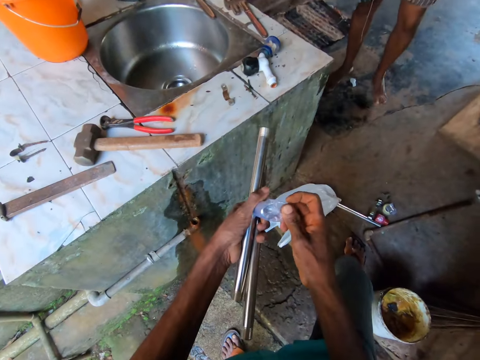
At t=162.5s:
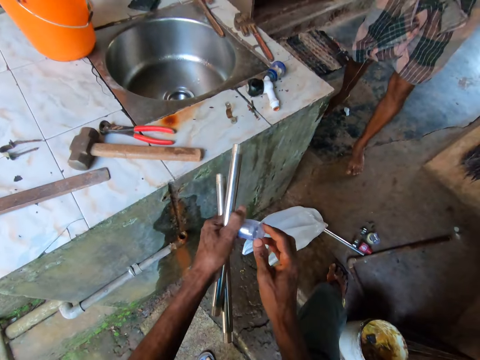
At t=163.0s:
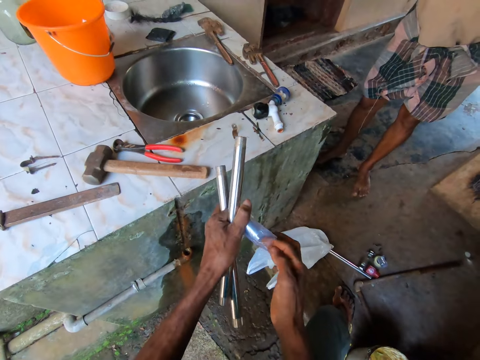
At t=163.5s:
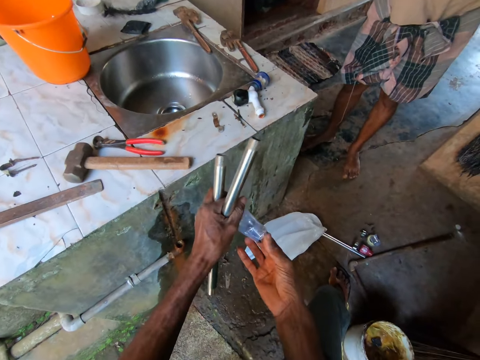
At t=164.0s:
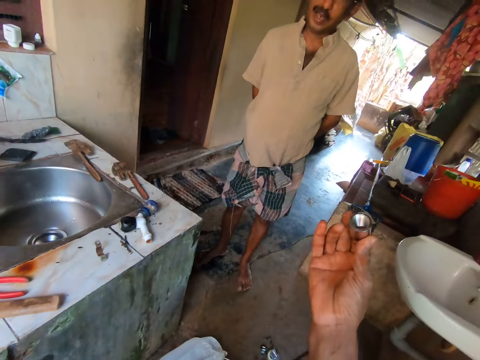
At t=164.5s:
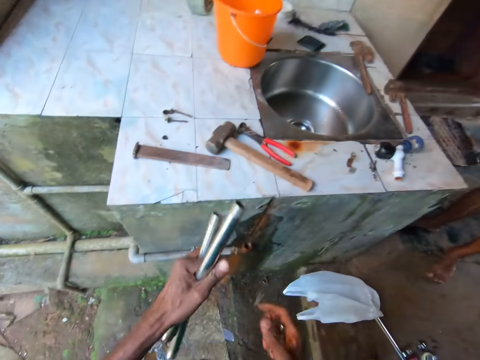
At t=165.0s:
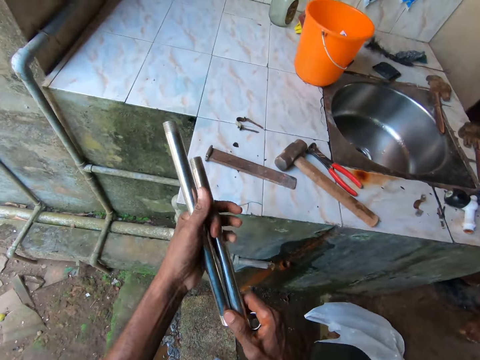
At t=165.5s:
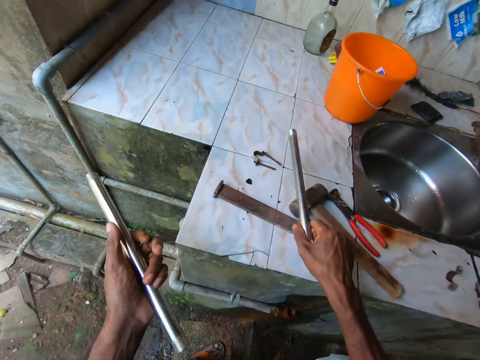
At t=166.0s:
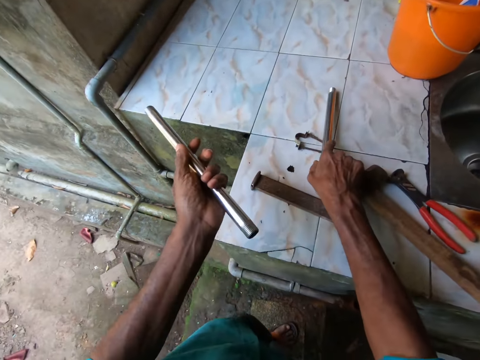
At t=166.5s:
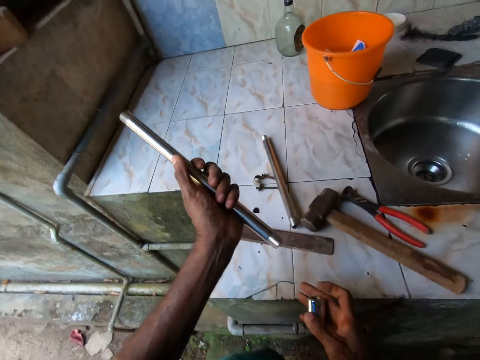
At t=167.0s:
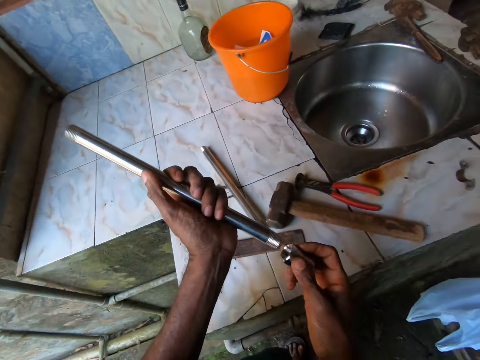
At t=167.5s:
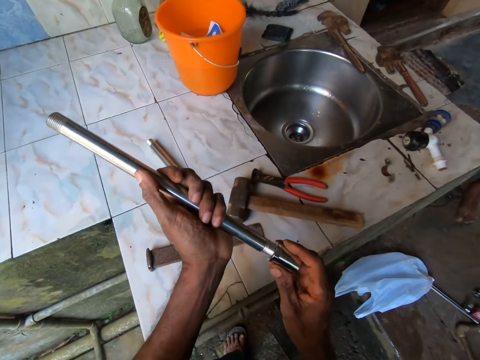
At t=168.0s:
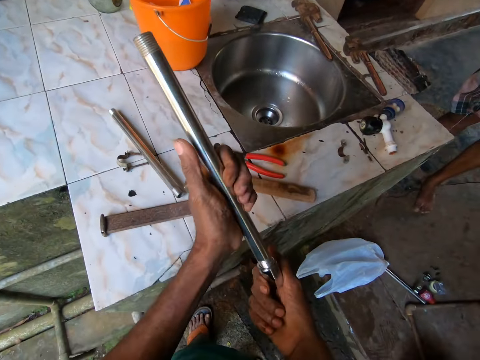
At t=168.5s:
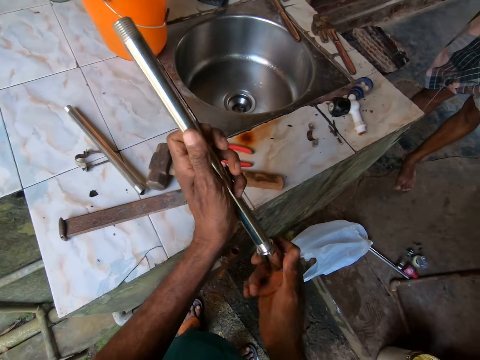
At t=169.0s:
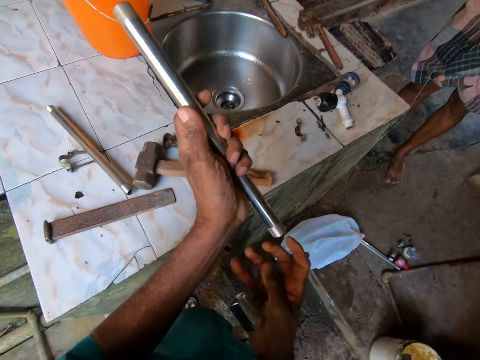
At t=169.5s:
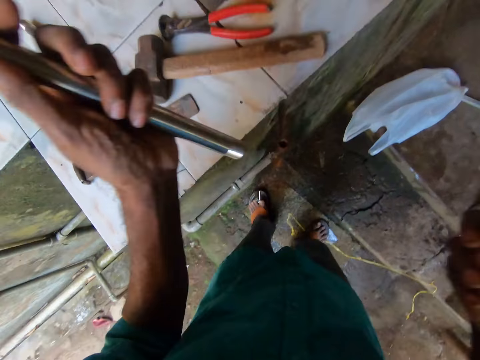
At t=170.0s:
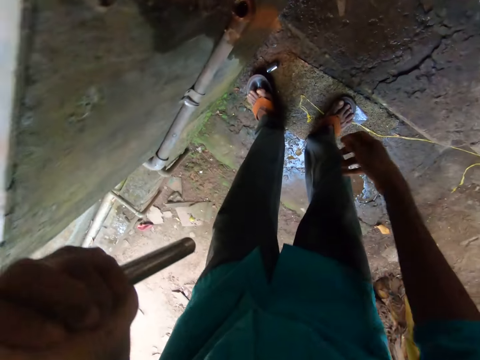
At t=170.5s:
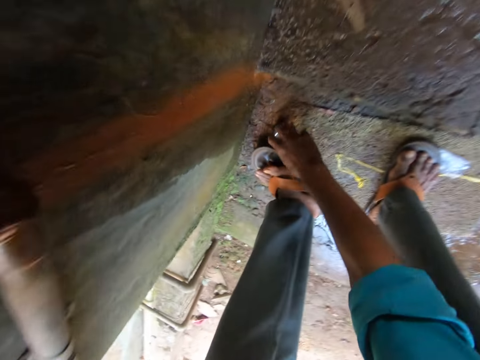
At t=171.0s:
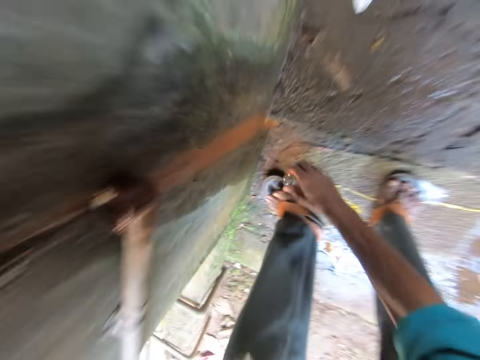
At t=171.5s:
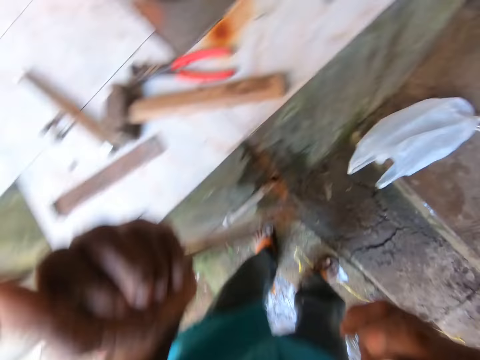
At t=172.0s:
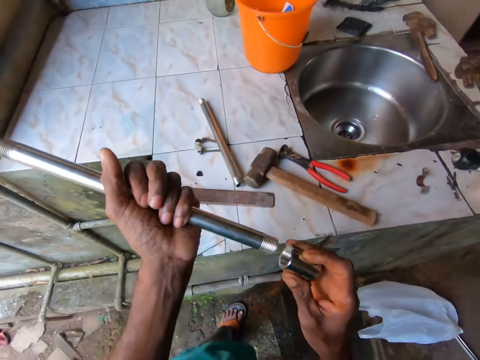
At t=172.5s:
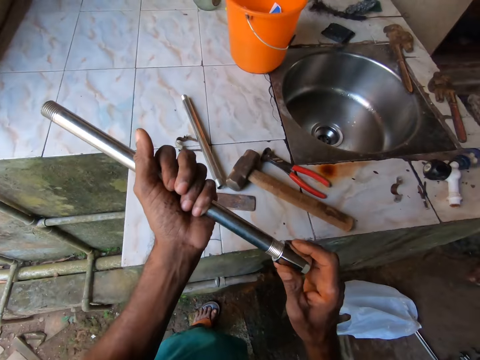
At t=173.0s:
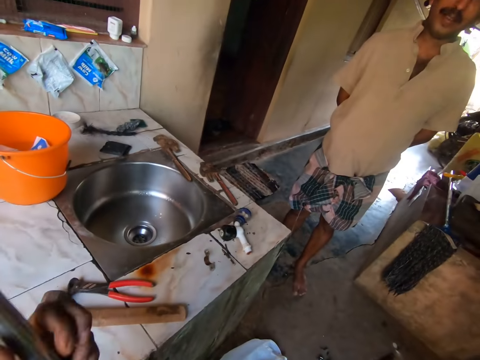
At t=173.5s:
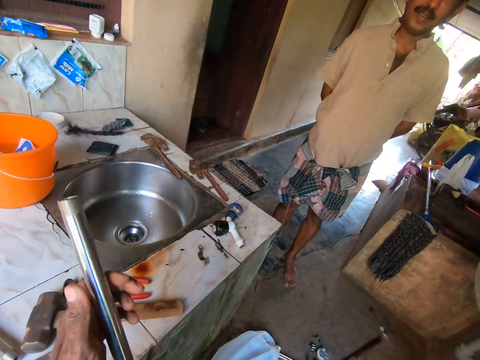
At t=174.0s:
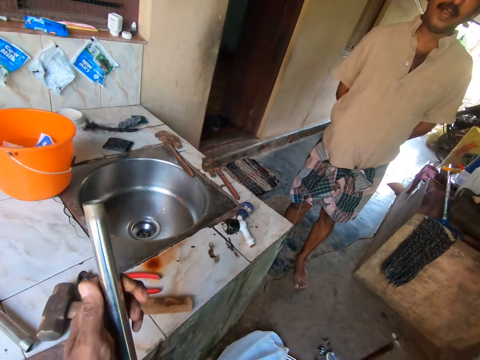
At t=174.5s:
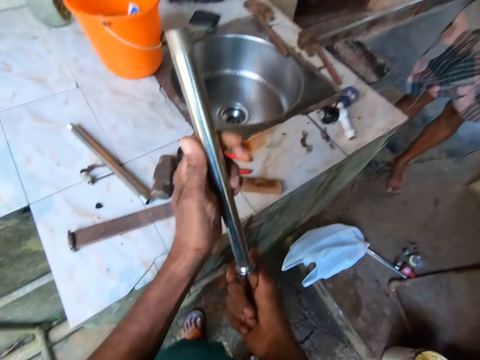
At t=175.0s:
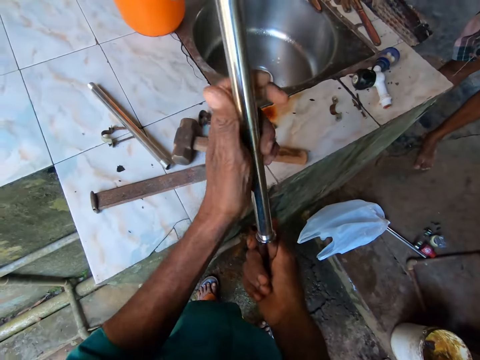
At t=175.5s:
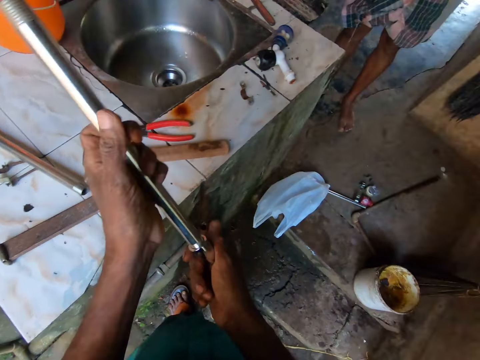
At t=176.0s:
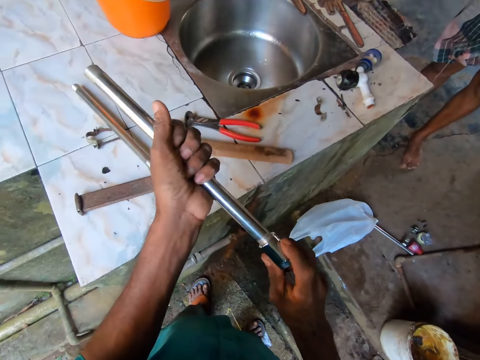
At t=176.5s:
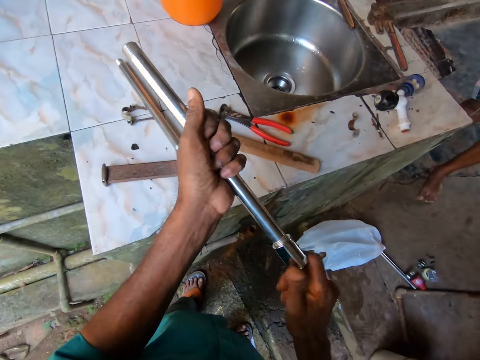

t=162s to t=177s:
The camera wearer takes the metal cover or bolt out of the nylon with his right hand. He picks a metal pipe from his left hand with his right hand. He places the pipe on the table with his right hand. He screws the metal cover in his right hand on to the metal pipe in his left hand. He drops the bolt. He picks the metal cover from the floor with his right hand. He screws the metal cover in his right hand on to the metal pipe in his left hand.

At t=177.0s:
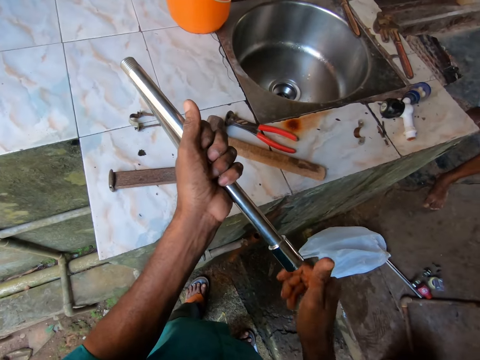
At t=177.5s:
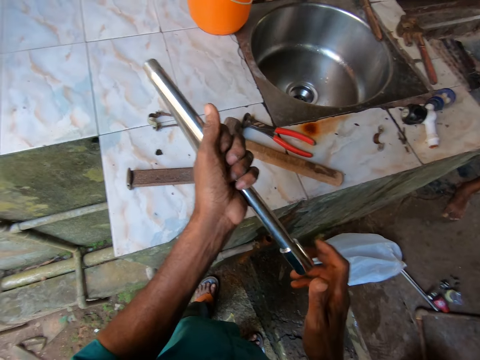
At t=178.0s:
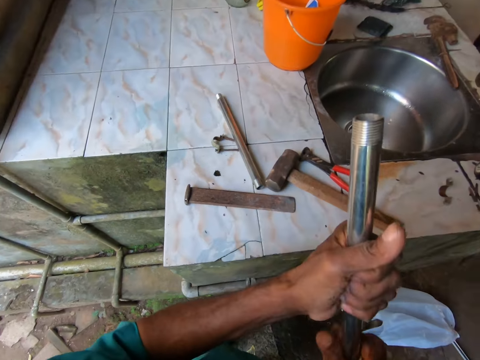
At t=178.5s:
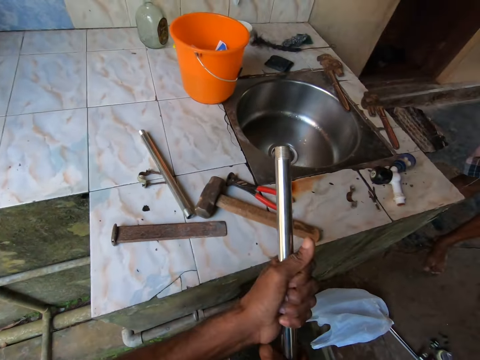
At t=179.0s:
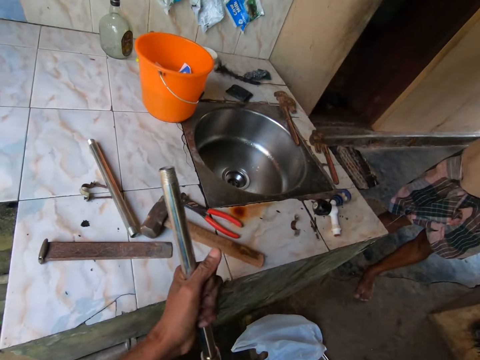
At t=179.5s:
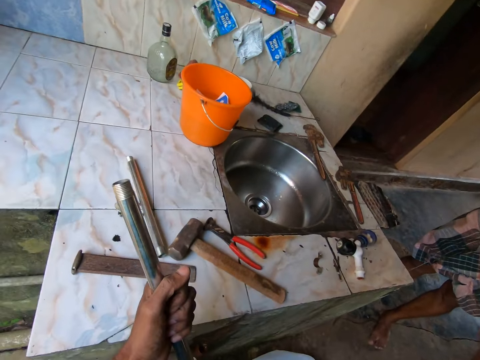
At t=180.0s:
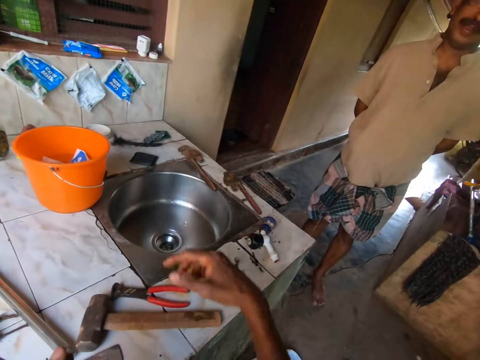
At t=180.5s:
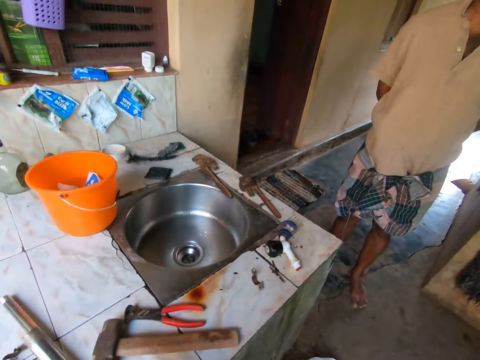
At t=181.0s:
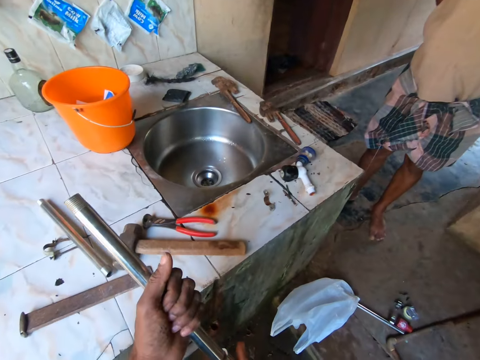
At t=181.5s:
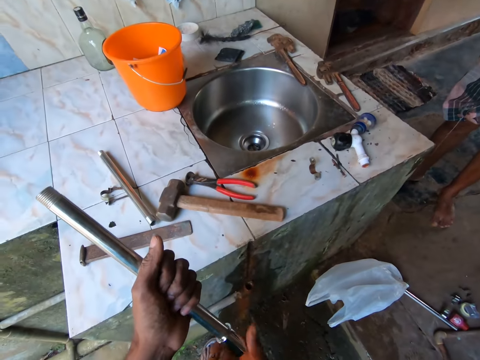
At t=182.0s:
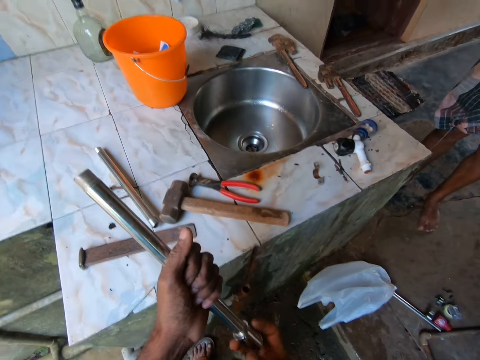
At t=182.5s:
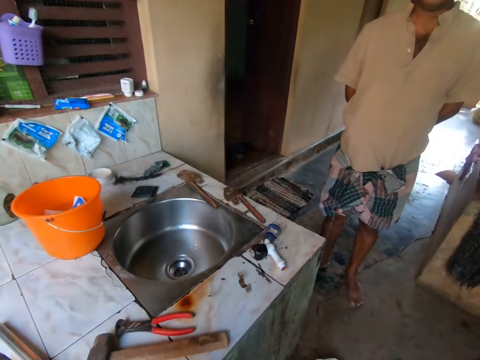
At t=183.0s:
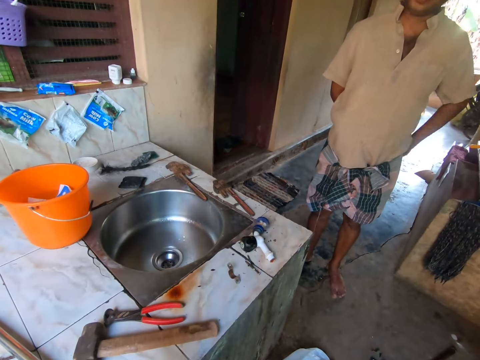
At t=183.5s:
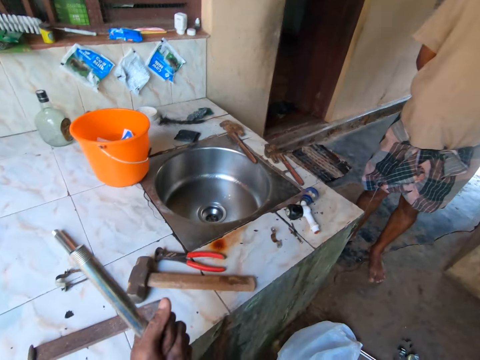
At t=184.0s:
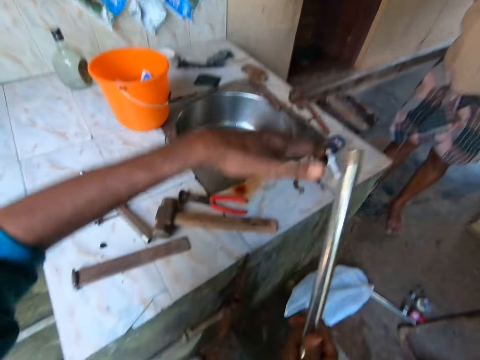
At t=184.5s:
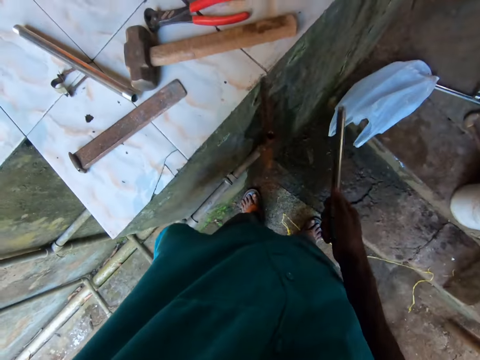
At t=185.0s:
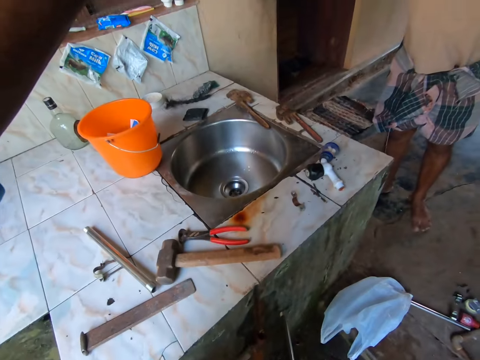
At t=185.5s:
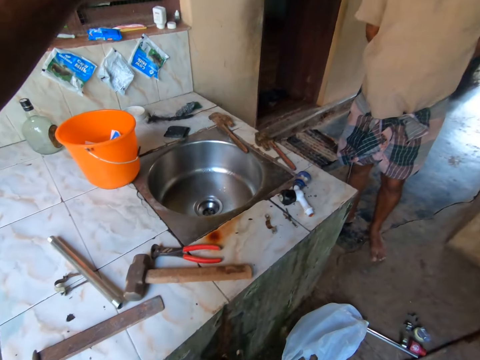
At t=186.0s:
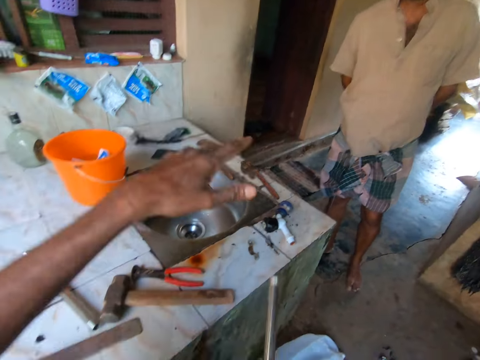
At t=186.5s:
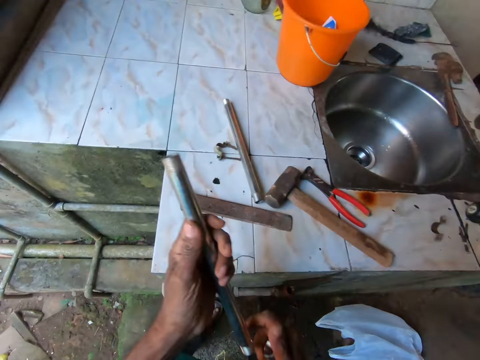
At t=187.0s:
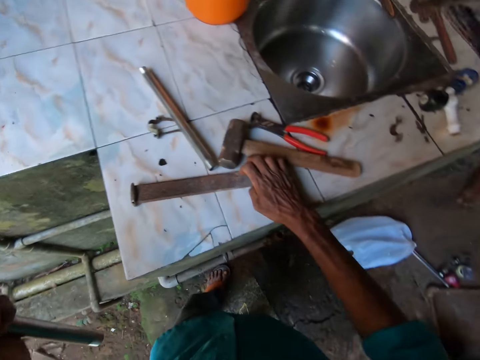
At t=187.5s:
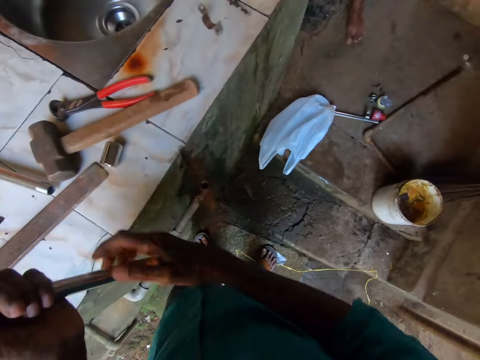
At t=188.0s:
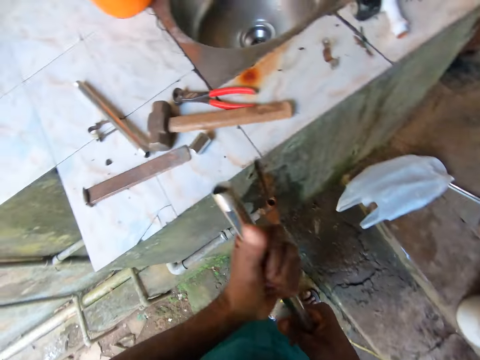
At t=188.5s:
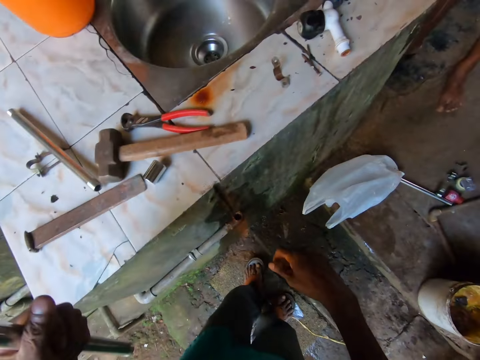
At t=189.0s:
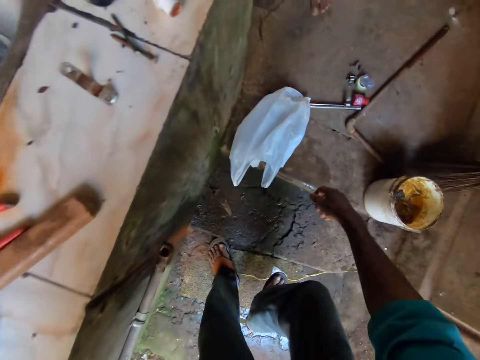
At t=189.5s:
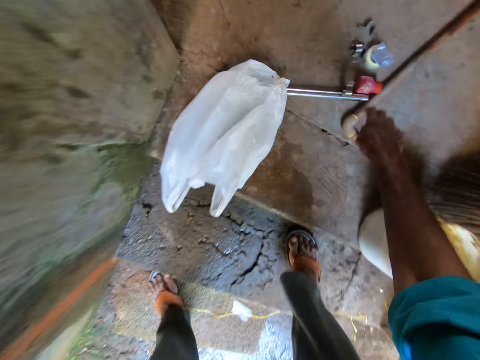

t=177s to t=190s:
The camera wearer stretches the hand. He places the metal cover on the table with his right hand.
